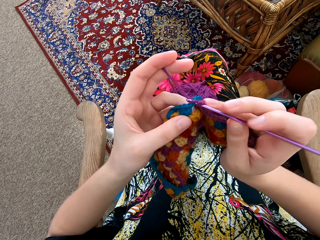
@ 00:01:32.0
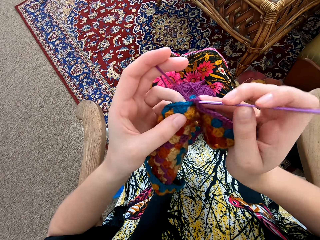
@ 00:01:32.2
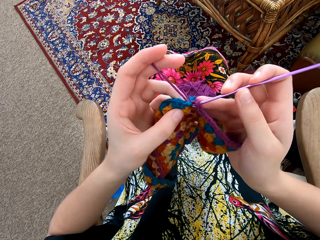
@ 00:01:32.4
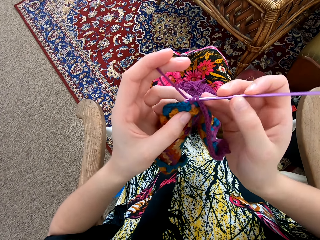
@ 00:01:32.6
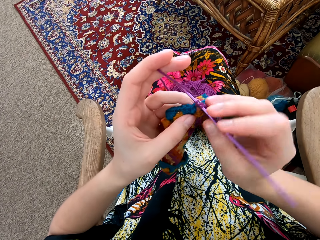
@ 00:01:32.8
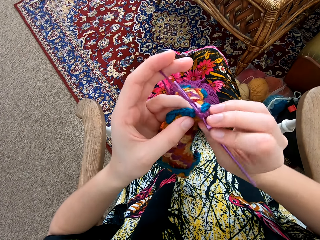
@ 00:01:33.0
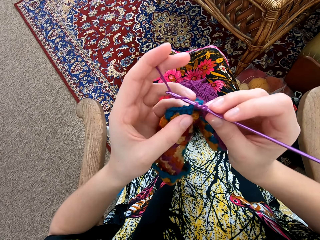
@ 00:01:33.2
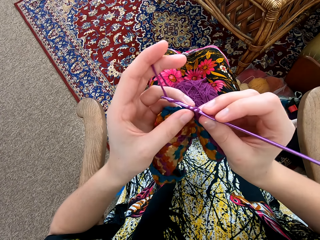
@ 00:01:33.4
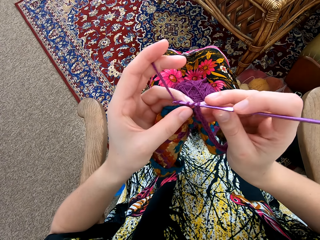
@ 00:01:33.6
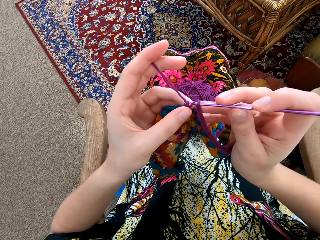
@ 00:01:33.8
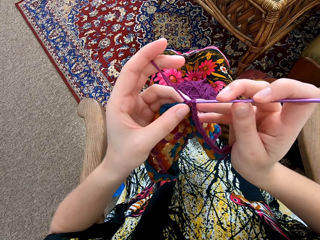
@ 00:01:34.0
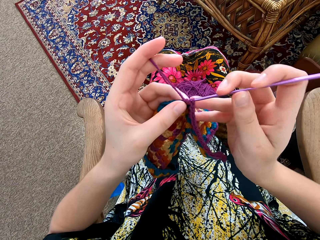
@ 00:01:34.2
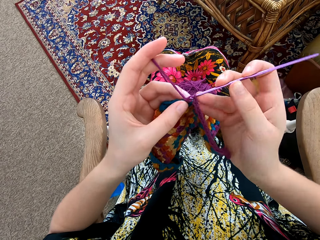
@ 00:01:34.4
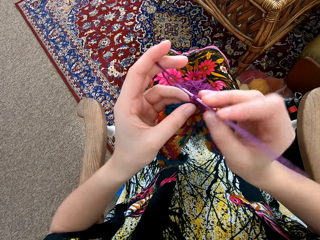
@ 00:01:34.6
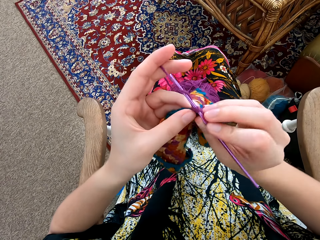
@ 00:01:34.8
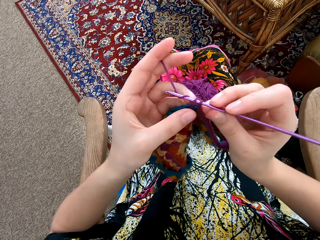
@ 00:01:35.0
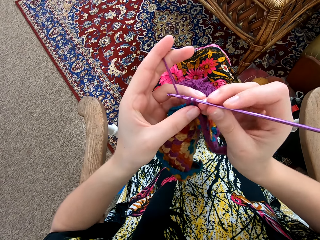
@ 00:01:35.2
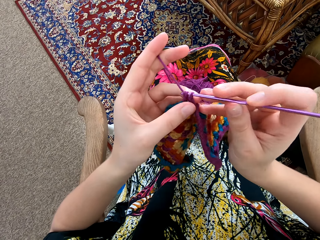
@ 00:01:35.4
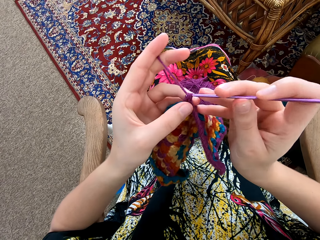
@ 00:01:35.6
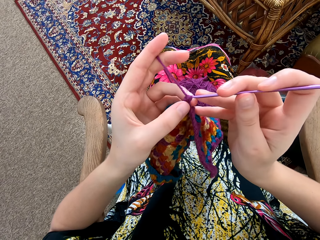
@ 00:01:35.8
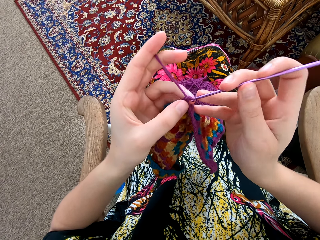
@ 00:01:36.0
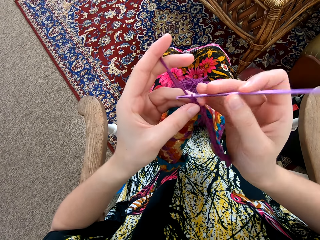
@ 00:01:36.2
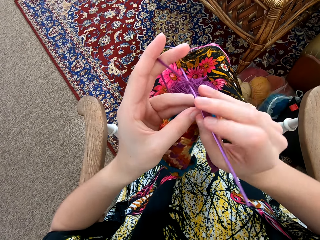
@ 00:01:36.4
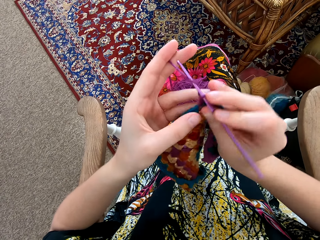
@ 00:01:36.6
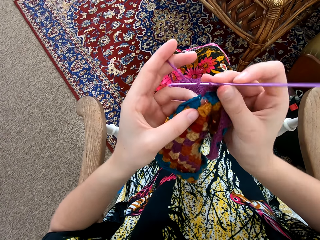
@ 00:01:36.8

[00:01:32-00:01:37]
The camera wearer knits the garment.

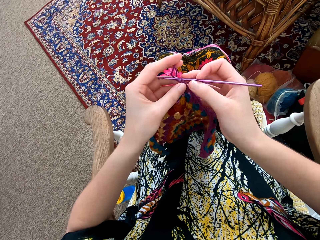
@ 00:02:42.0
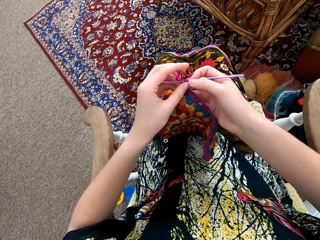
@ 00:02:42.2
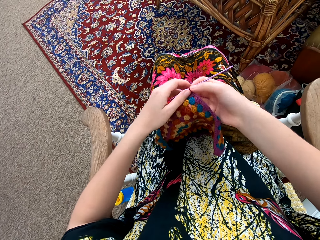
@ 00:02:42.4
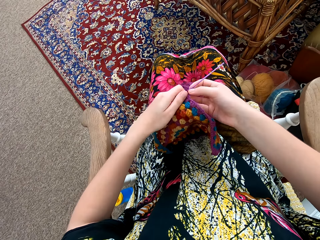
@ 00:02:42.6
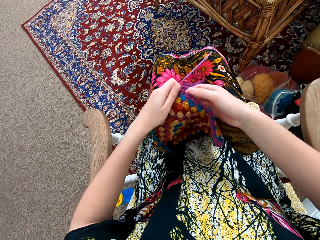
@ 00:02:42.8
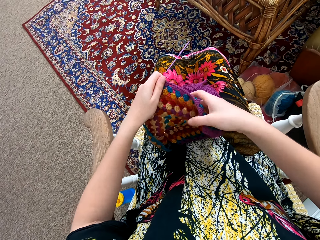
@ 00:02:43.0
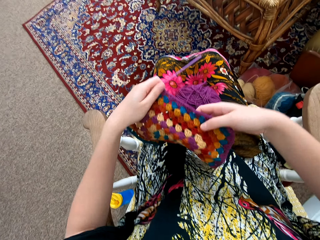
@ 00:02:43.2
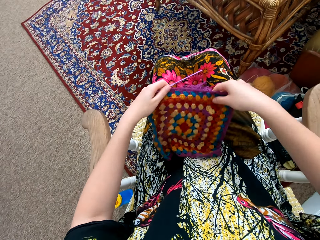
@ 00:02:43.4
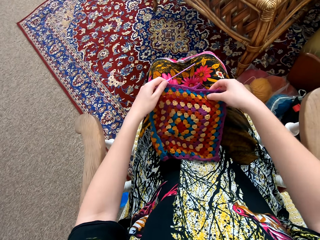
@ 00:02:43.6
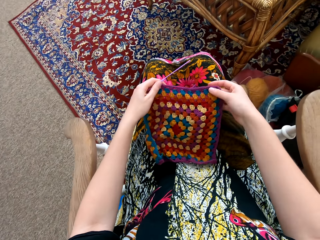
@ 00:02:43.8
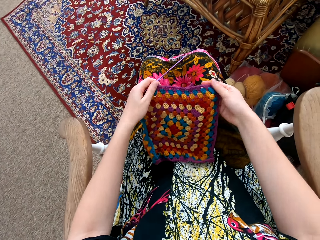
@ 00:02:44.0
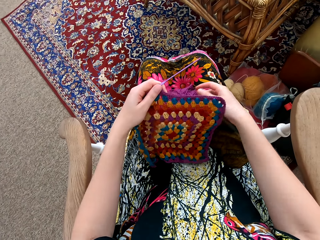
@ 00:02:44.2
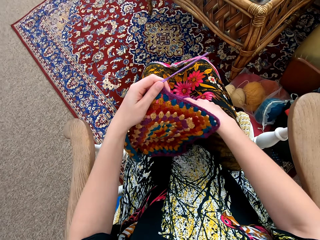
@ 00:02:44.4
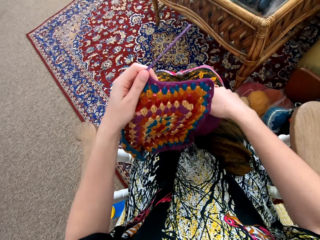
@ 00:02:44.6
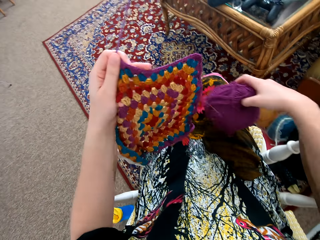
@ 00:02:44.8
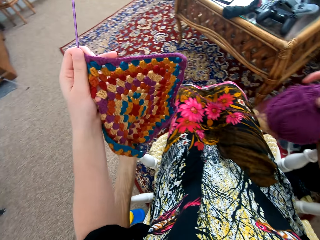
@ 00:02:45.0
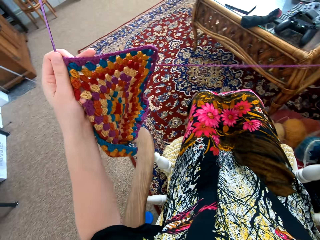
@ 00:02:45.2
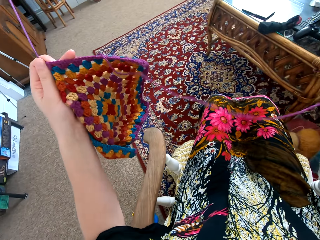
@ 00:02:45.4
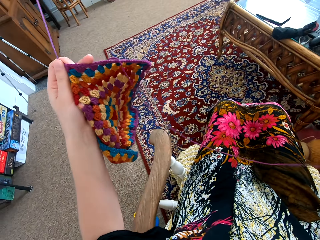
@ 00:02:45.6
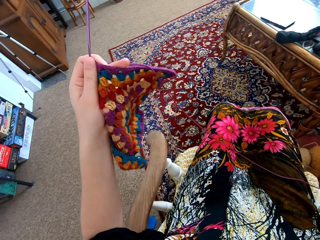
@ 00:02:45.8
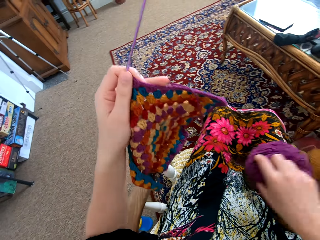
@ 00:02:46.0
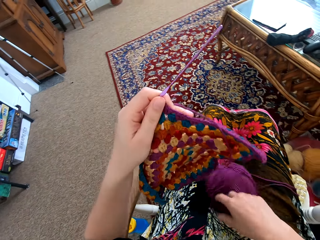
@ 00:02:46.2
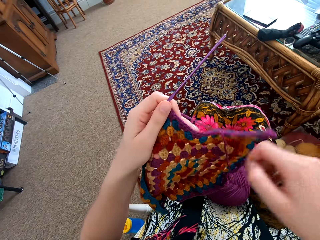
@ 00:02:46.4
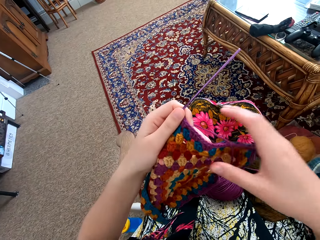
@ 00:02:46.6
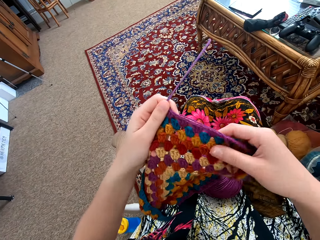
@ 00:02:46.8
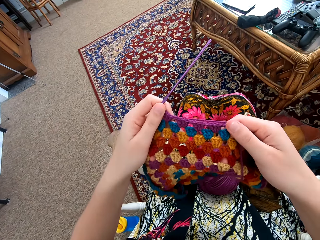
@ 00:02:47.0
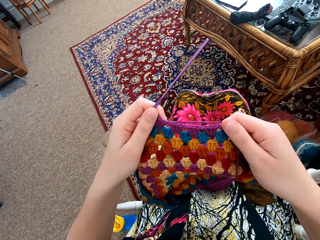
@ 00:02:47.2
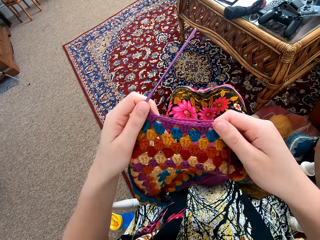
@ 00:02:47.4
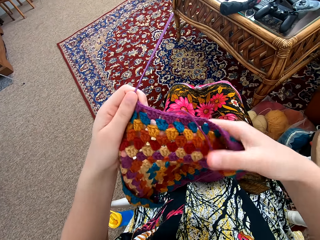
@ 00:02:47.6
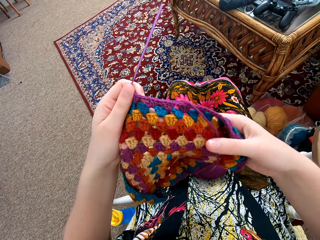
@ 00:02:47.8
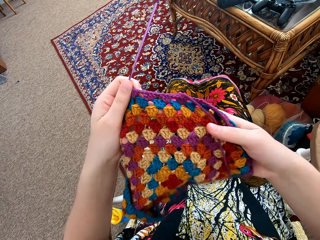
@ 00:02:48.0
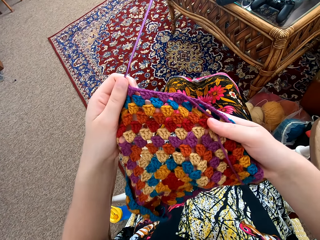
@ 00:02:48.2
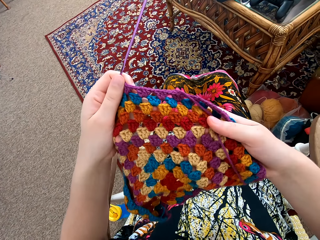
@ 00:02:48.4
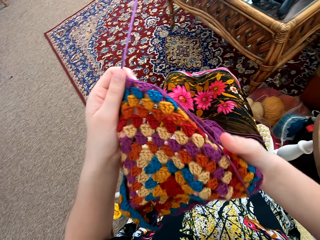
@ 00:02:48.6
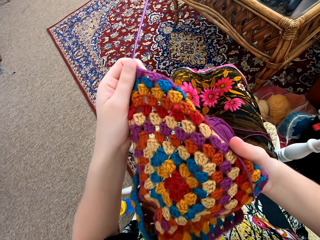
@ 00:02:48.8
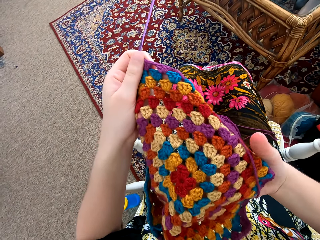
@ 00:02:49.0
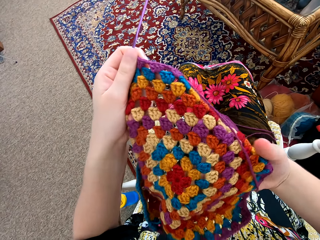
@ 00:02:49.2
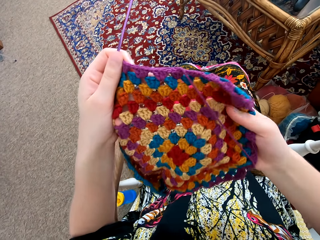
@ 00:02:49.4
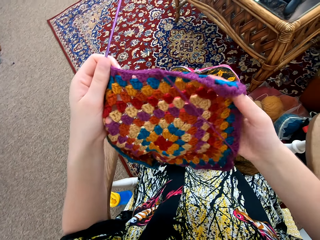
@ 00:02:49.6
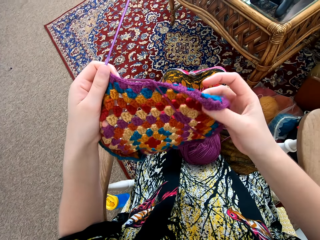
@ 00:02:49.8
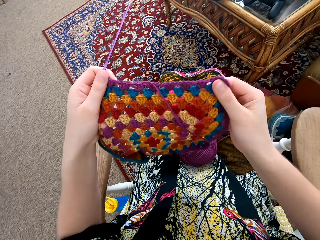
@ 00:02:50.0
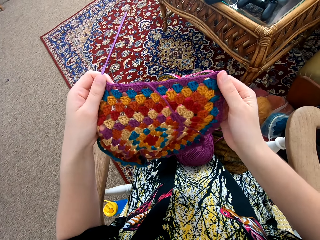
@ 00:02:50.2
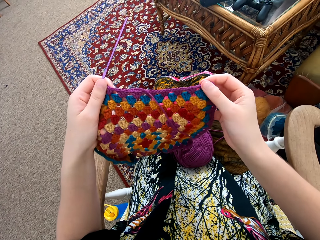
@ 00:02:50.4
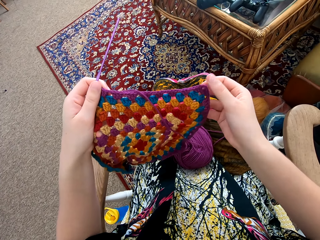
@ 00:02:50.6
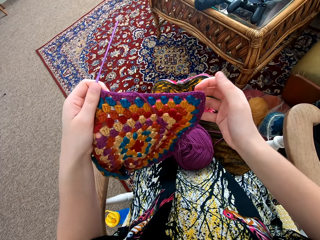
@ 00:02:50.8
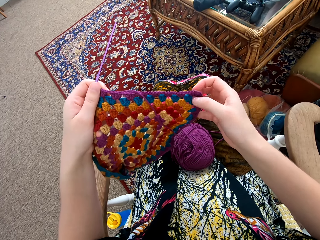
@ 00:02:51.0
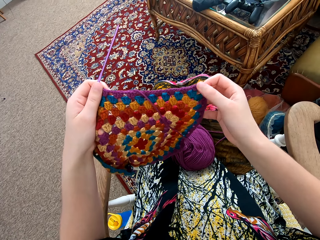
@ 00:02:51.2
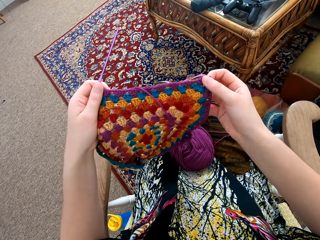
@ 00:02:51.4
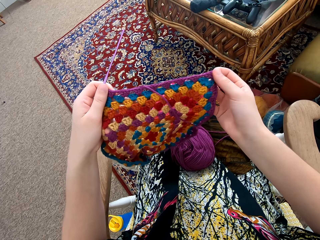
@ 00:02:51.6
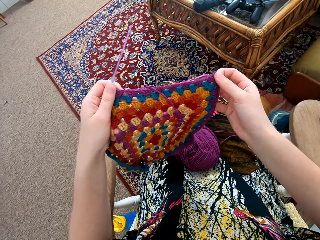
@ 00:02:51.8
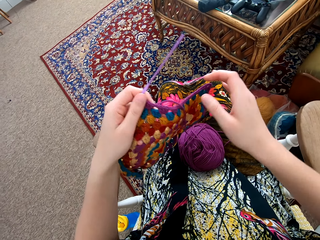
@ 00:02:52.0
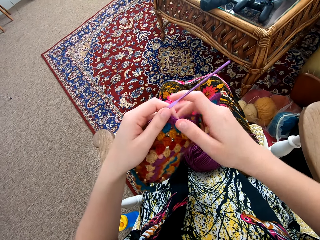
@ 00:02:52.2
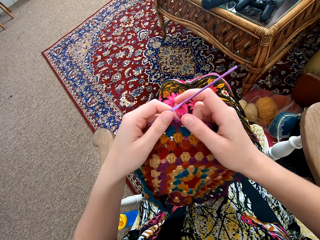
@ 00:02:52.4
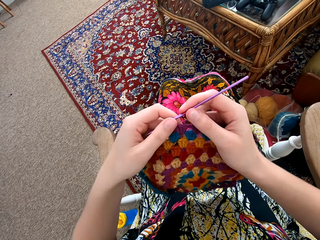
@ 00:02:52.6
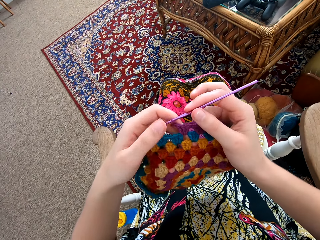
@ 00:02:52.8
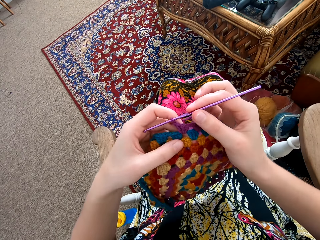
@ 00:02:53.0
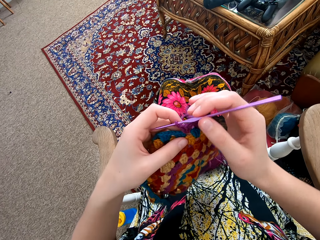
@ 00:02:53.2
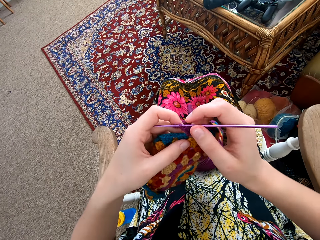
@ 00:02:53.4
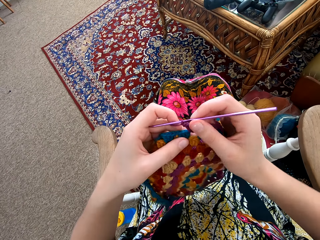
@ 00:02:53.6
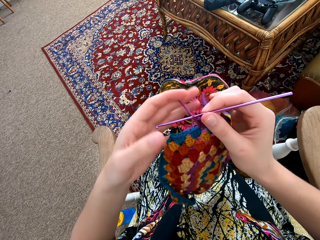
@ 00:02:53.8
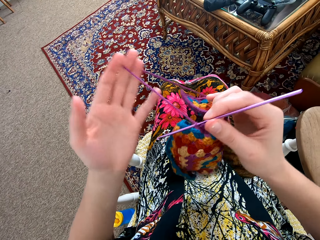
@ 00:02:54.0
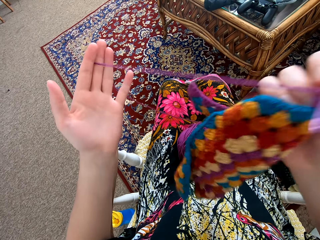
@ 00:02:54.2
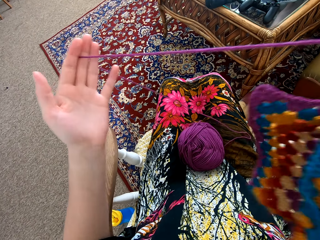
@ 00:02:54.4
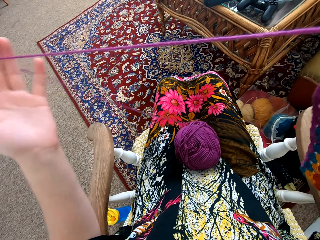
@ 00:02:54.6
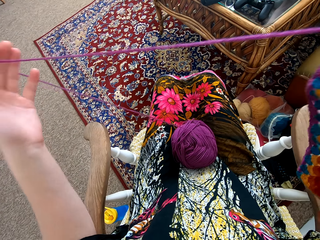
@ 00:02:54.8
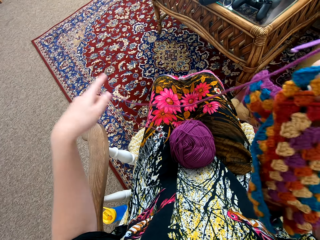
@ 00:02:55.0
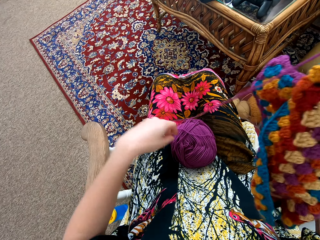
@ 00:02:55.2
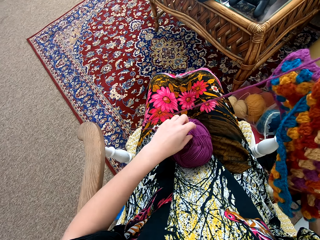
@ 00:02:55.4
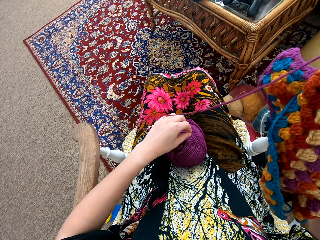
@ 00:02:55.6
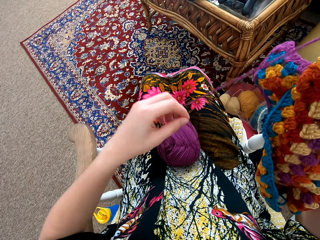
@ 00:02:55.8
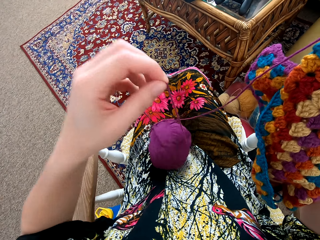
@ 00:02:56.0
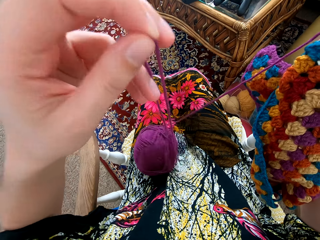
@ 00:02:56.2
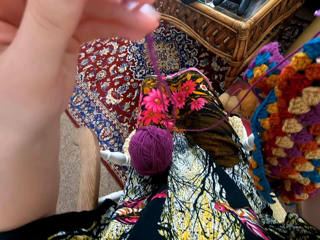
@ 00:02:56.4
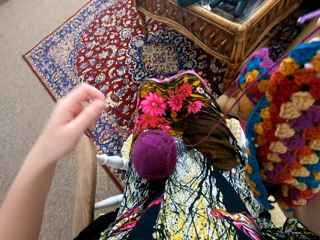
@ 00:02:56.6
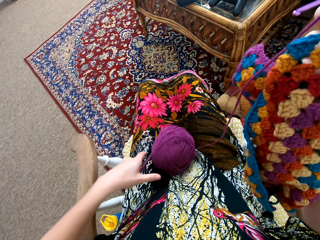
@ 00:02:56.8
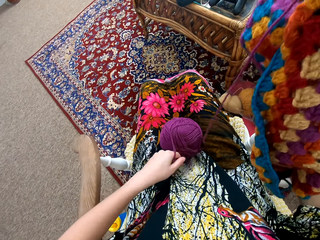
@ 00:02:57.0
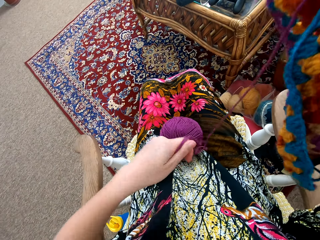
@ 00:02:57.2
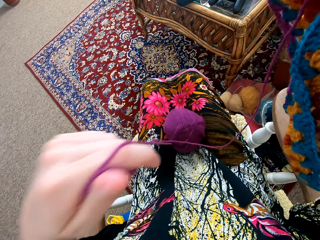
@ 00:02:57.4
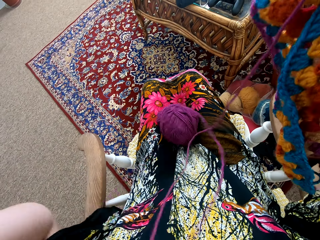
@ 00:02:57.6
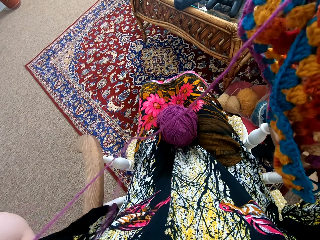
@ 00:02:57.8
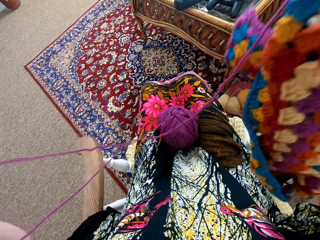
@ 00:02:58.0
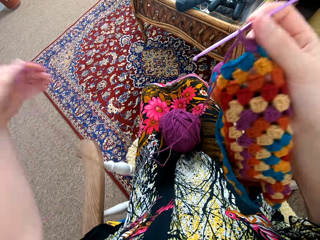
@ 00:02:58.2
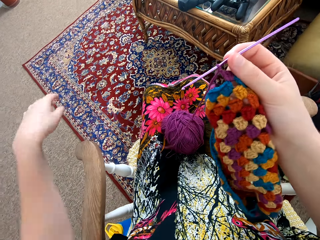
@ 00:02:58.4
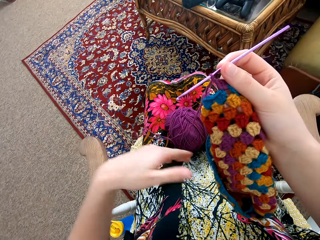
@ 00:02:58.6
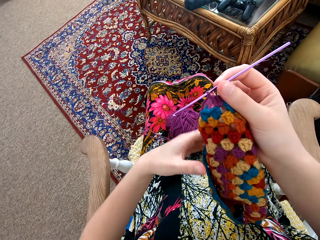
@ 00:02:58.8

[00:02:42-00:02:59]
The camera wearer puts the garment on her thighs. She spreads a knitting pattern with her hand. She takes the thread. She stretches the weaving thread with her hand. She puts down the thread. She spreads the knitting pattern with her hand. She looks at the garment. She pulls the thread. She stretches the weaving thread with her hand.
